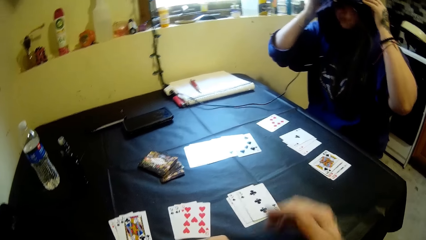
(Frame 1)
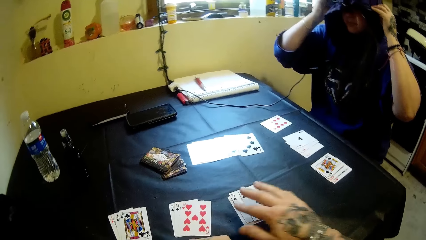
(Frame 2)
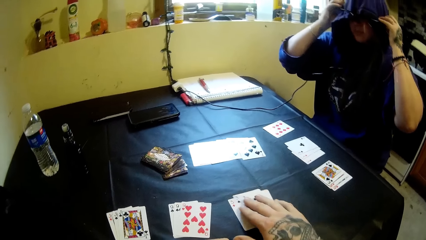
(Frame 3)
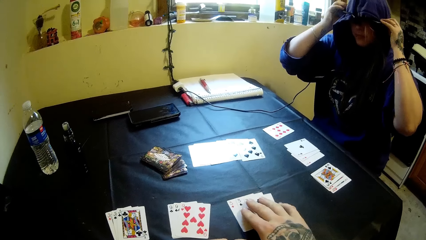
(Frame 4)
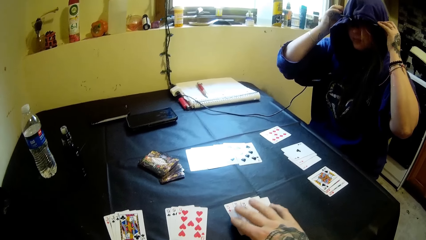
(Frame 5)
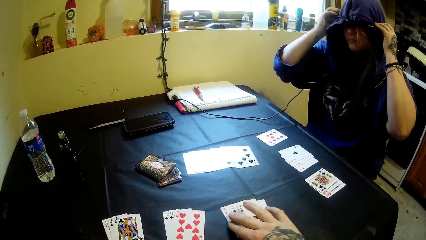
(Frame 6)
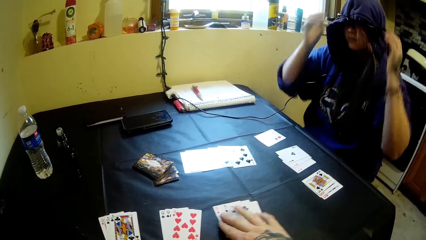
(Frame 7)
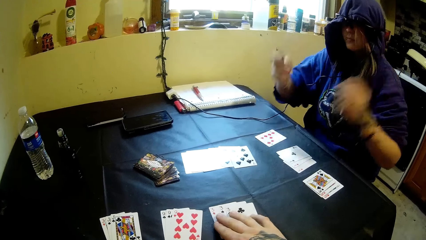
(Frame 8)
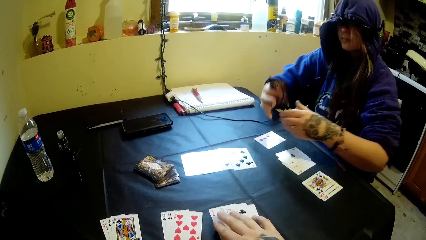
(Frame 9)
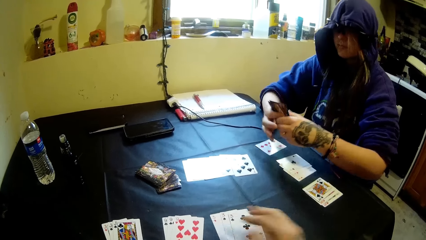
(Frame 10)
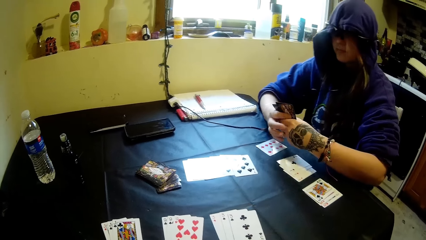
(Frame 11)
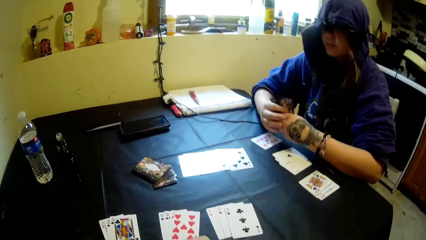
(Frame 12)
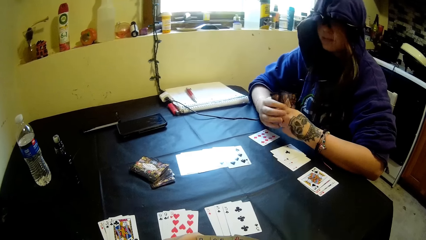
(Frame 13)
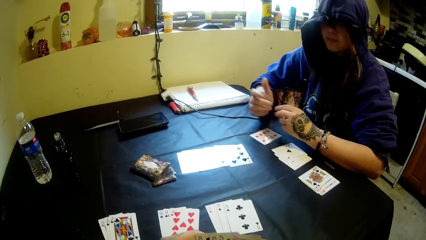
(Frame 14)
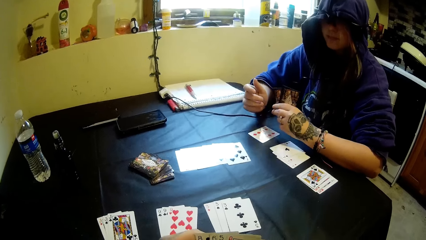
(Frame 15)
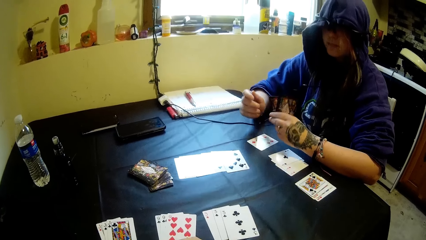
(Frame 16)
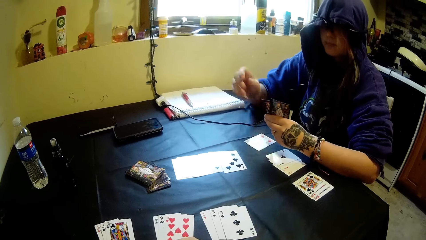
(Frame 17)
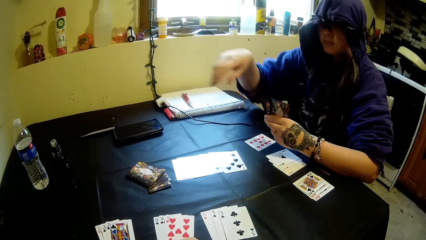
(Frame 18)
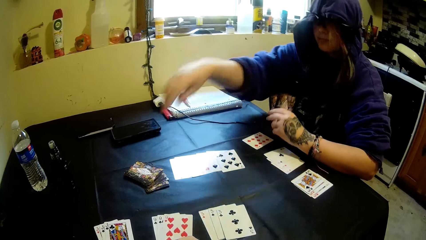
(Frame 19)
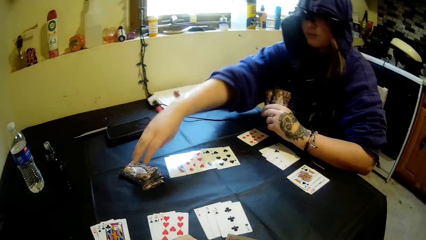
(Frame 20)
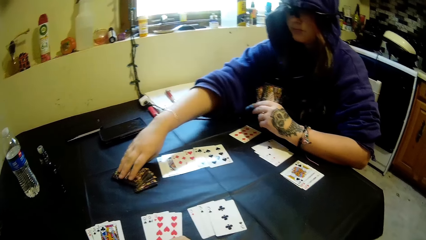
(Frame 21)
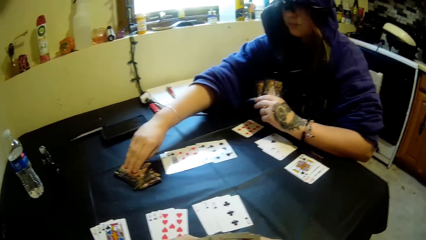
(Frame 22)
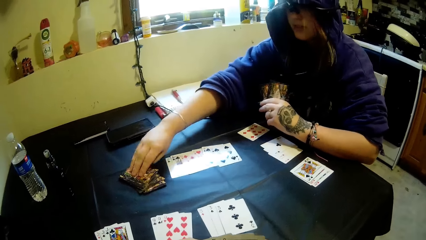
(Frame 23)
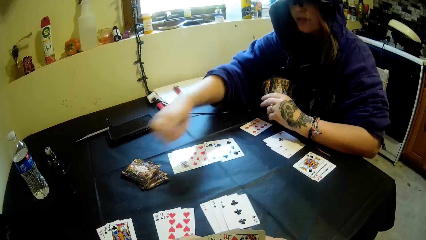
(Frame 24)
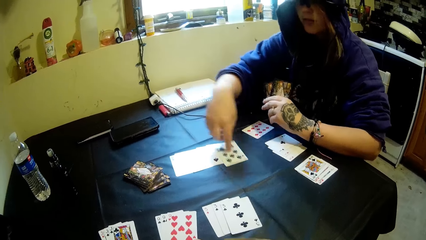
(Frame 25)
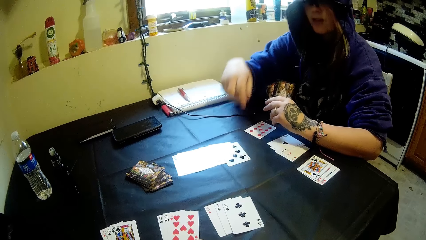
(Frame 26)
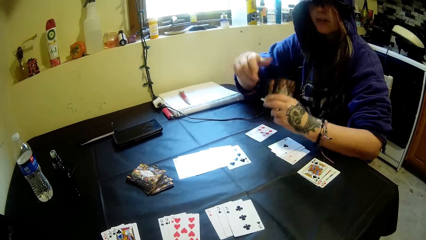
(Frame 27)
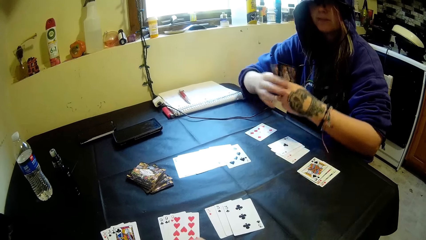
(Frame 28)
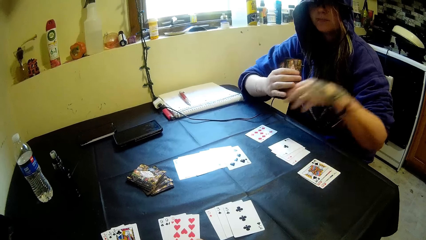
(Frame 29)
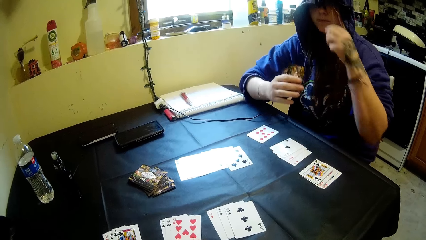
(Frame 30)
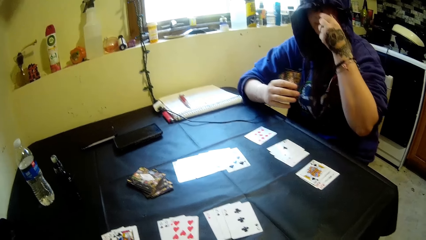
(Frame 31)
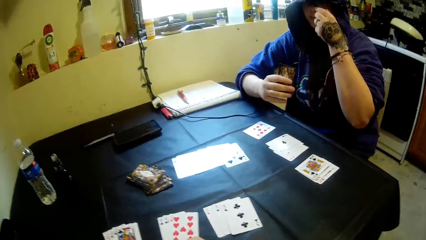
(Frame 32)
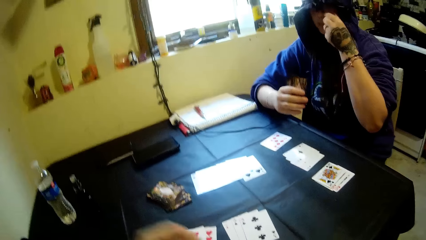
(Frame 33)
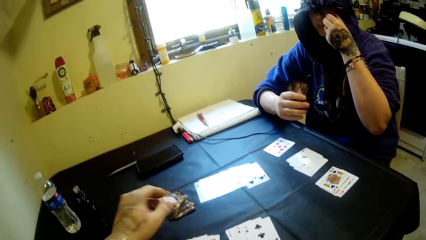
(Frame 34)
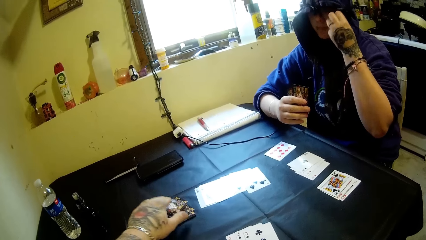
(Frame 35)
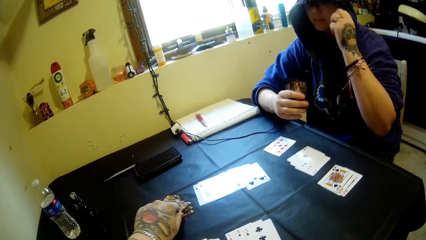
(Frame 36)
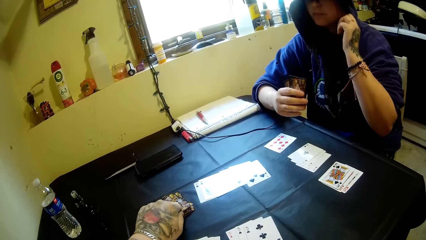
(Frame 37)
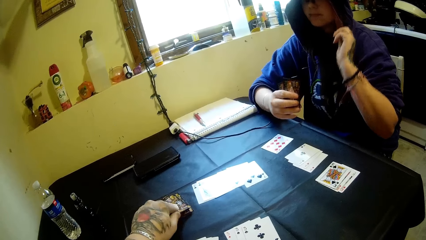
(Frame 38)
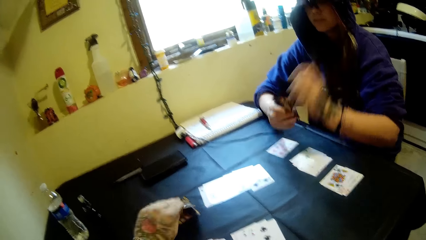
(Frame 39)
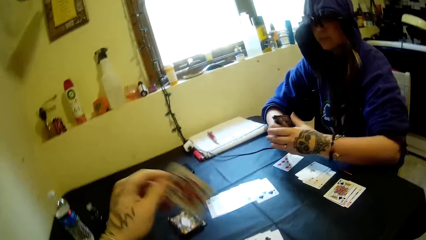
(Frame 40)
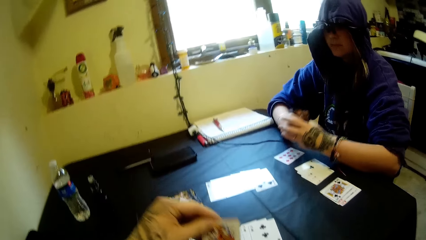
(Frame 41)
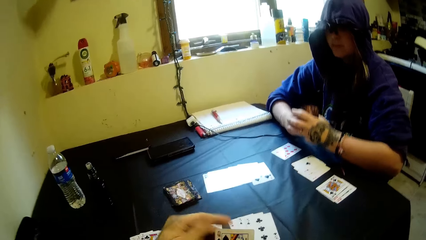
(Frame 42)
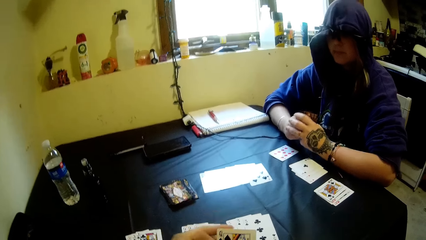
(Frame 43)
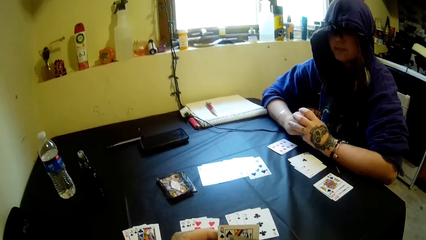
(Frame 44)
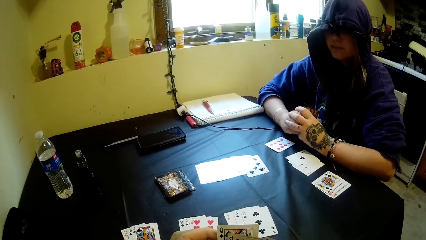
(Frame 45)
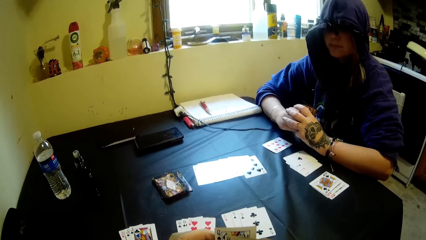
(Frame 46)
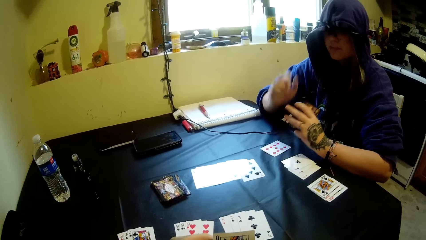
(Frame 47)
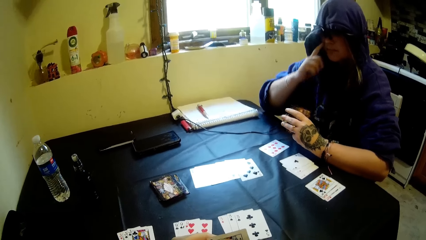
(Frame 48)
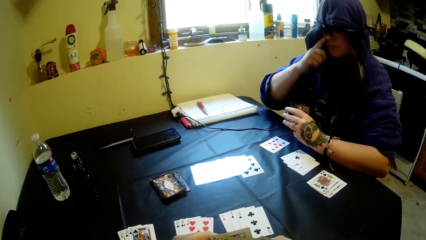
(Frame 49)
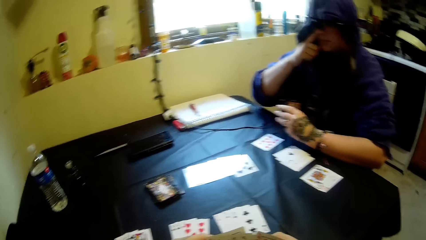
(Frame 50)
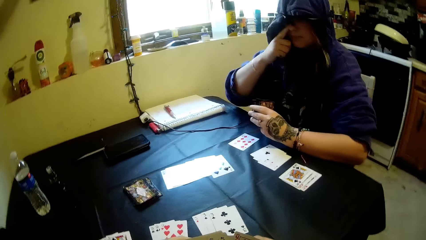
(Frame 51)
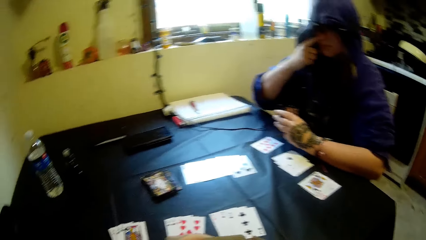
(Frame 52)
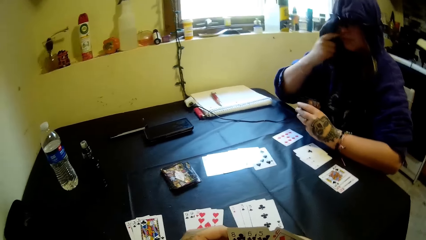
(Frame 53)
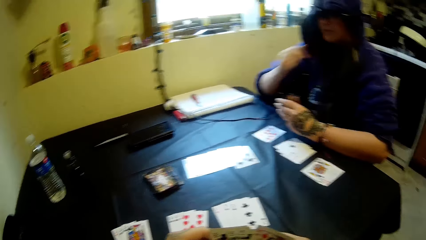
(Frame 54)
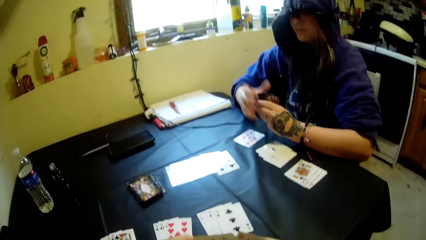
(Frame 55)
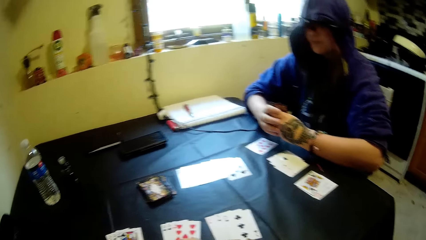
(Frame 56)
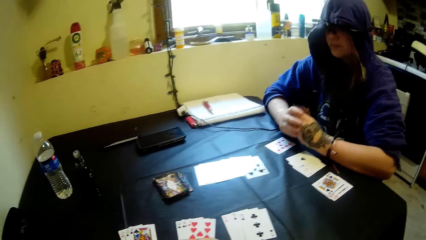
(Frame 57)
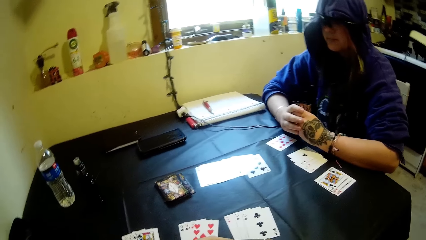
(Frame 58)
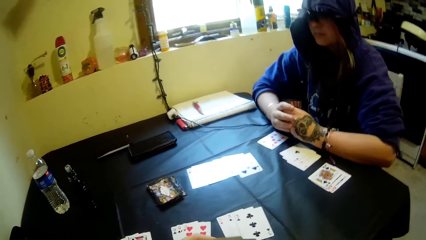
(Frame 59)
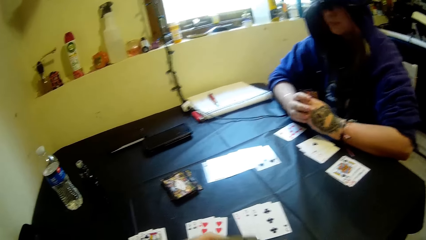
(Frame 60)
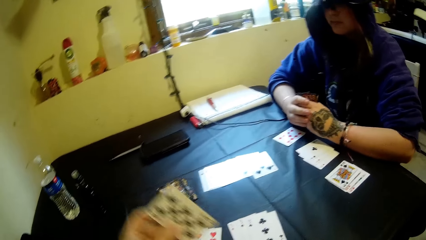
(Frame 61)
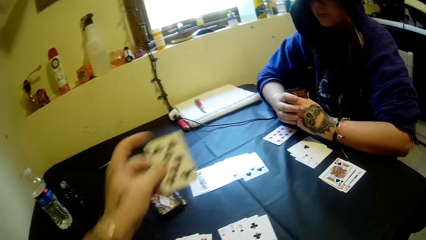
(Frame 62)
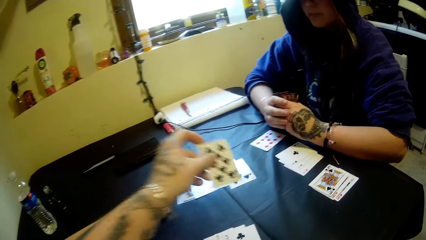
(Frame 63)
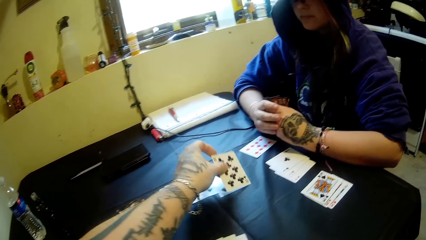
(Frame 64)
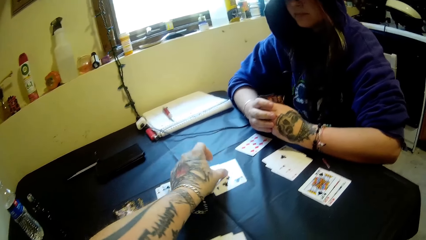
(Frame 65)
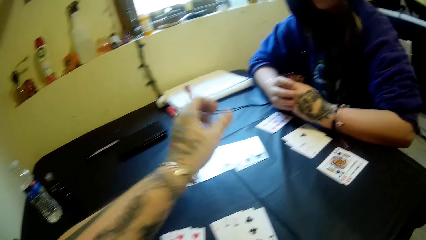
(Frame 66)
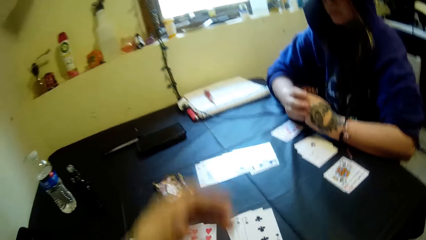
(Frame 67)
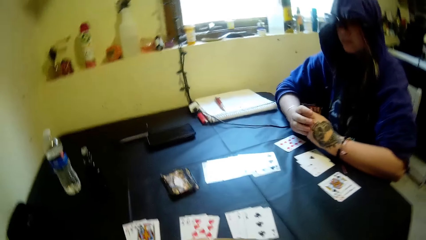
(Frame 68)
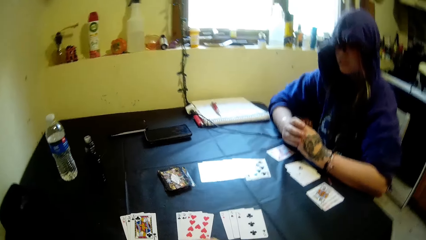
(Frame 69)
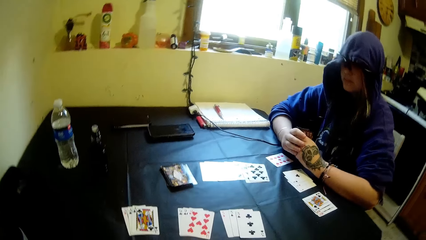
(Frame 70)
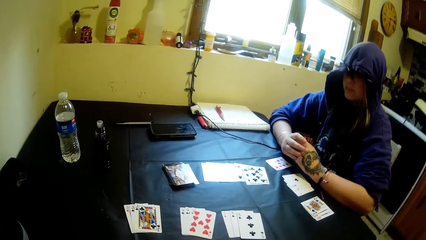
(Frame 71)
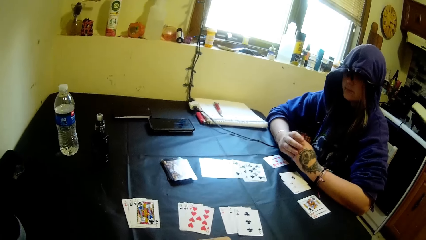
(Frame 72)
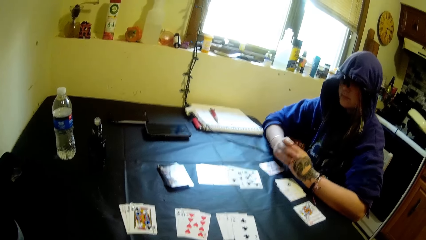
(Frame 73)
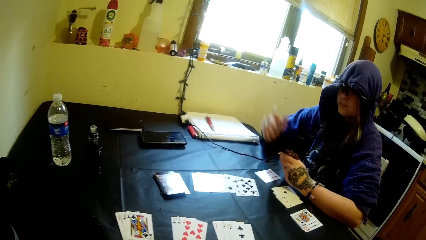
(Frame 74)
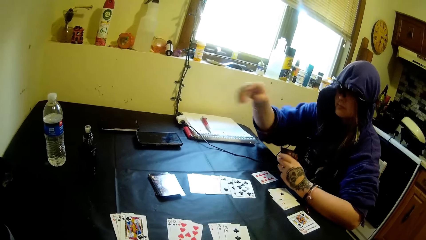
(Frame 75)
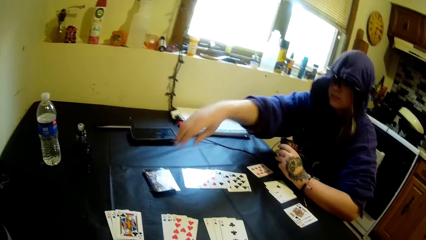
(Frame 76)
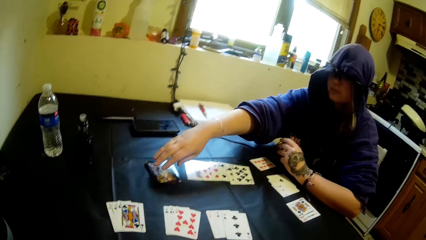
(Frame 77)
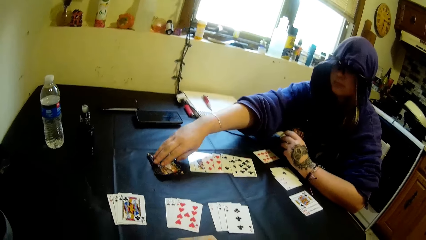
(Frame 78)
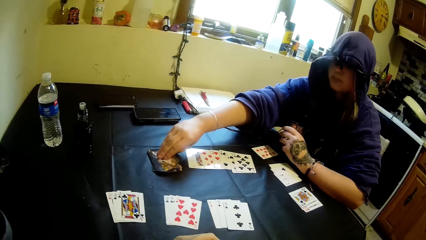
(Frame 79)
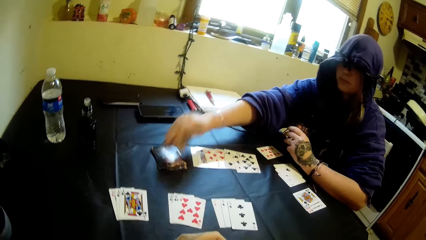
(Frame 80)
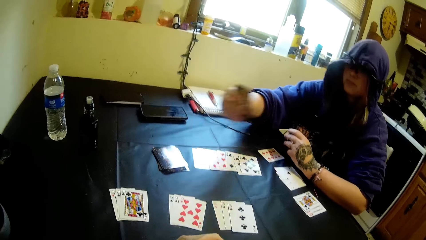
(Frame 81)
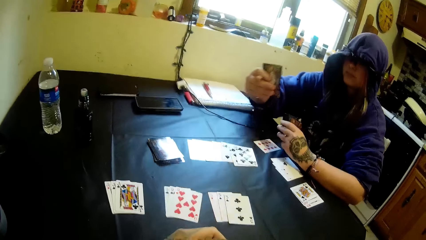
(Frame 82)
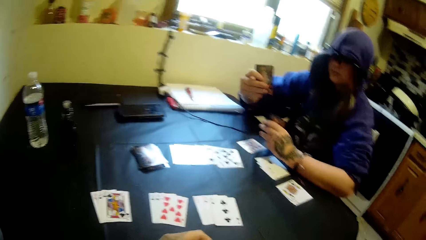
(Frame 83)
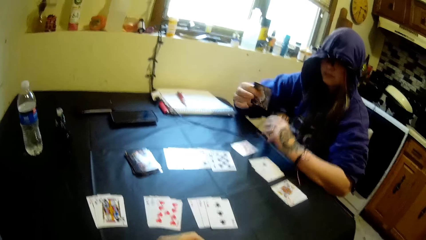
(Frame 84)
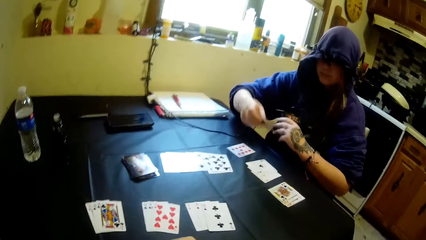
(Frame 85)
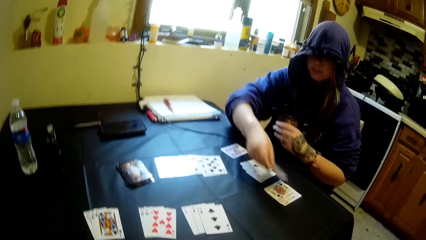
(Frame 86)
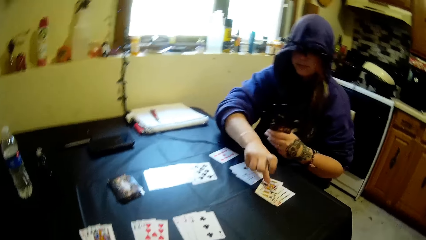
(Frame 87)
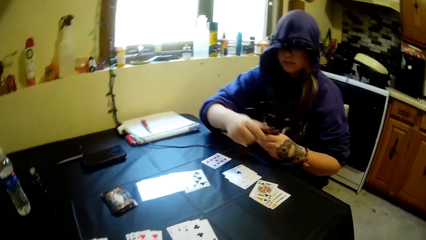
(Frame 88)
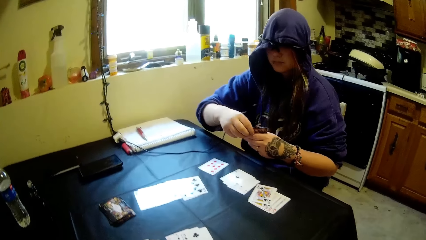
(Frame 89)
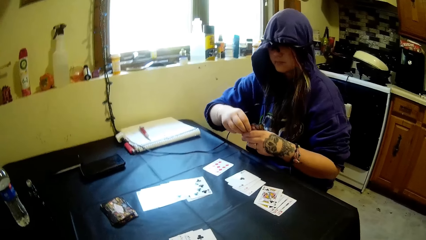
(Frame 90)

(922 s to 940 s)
The camera wearer adjusts some cards on the table and picks the playing cards. A woman holds the cards. The woman touches a card on the table, holds a playing card, and touches the eye glasses. The camera wearer picks a playing card from the table. The woman touches the nose. The camera wearer drops the card on the table. The woman picks a playing card from the table and drops a card on the table.
